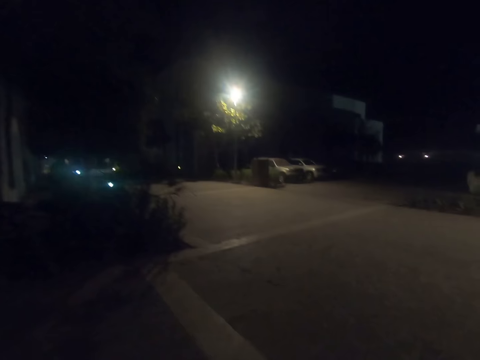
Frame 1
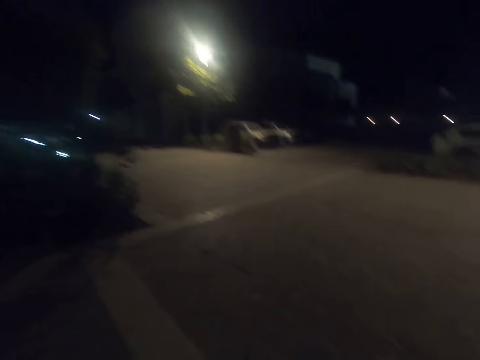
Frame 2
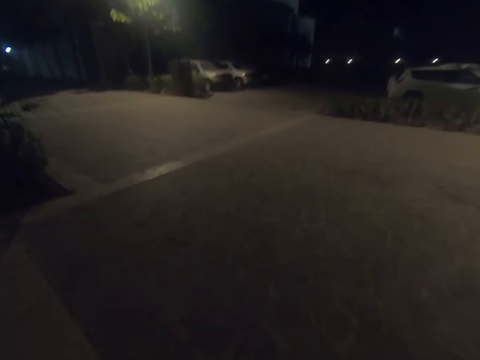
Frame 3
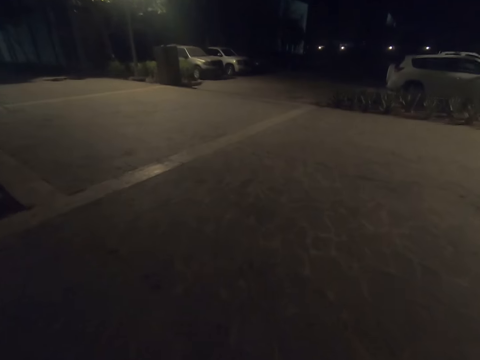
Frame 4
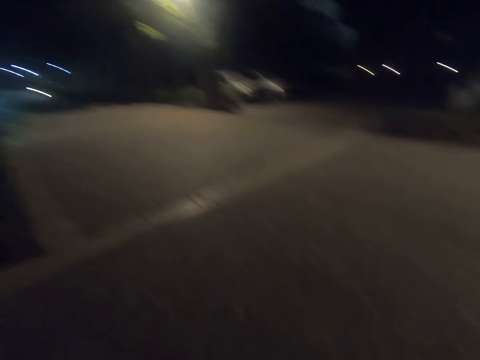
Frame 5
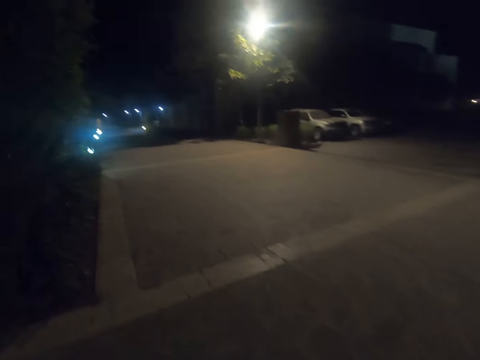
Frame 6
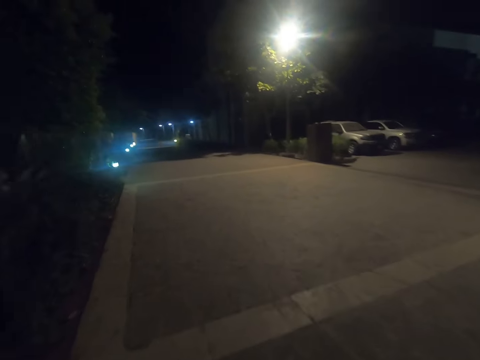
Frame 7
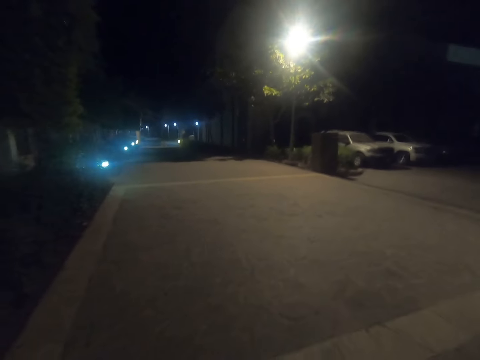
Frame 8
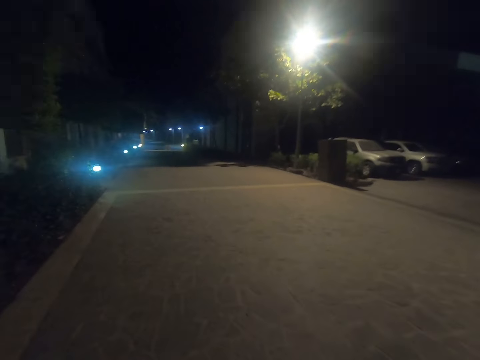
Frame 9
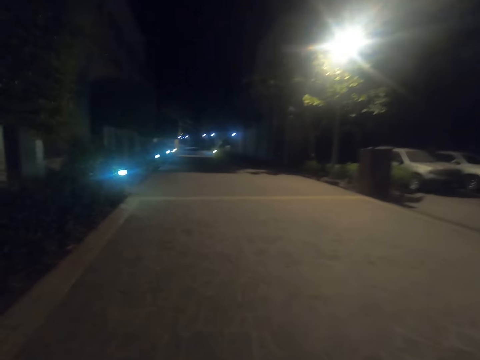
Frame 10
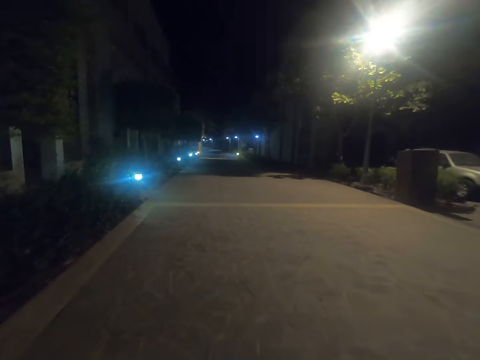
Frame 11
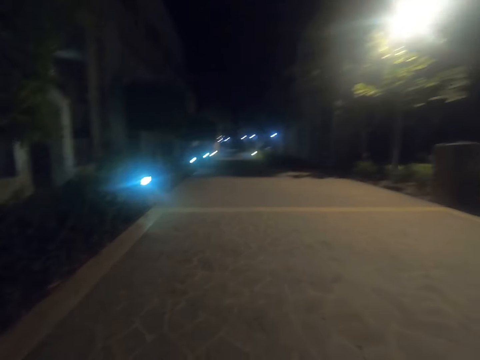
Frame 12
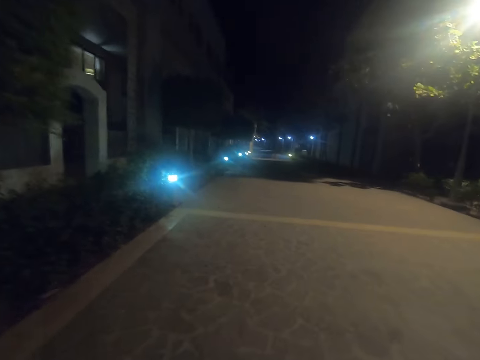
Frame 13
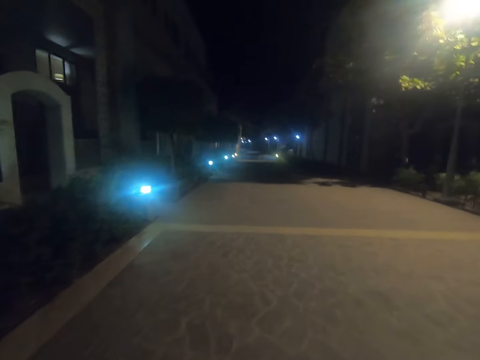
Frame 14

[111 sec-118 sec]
The camera wearer turns to the left.

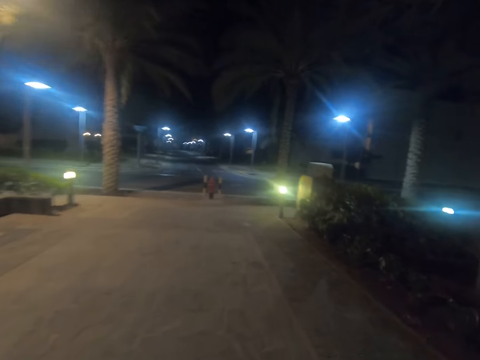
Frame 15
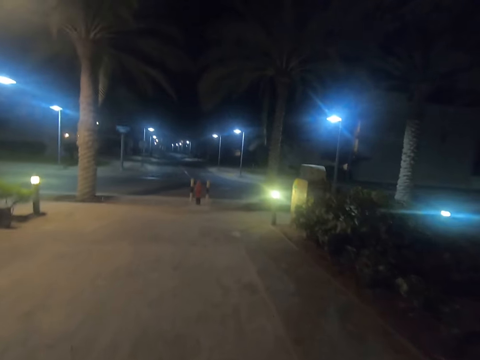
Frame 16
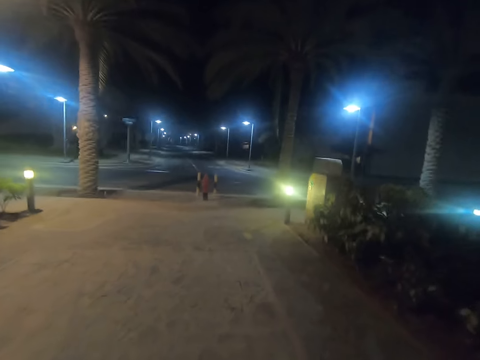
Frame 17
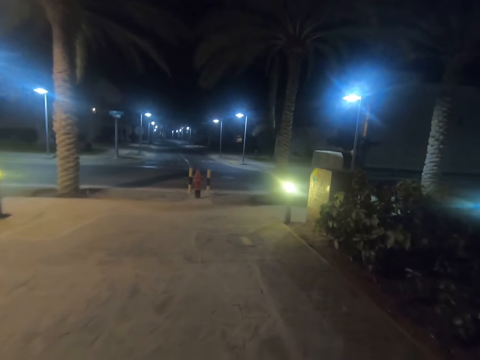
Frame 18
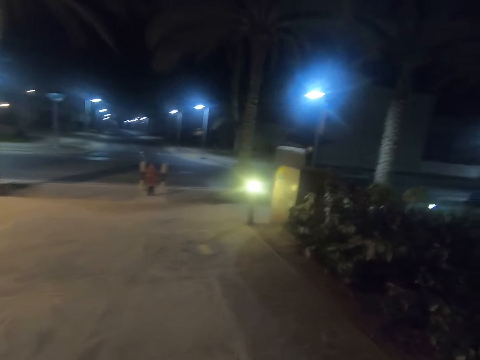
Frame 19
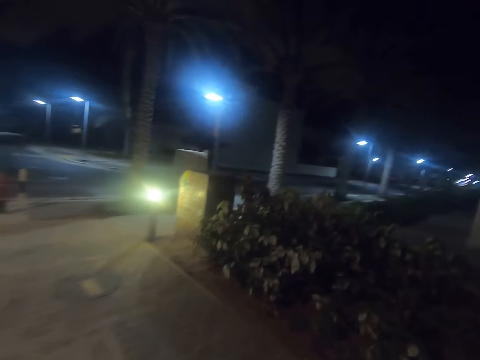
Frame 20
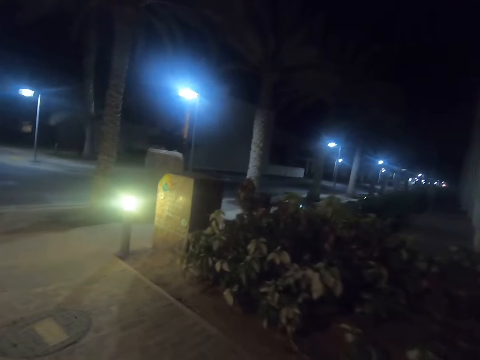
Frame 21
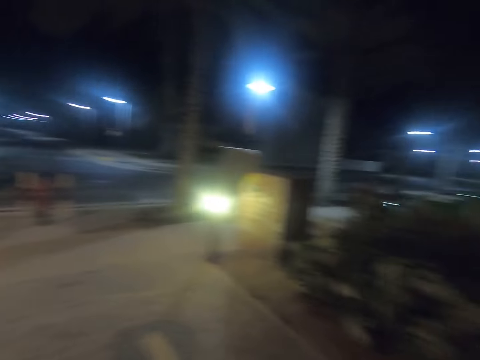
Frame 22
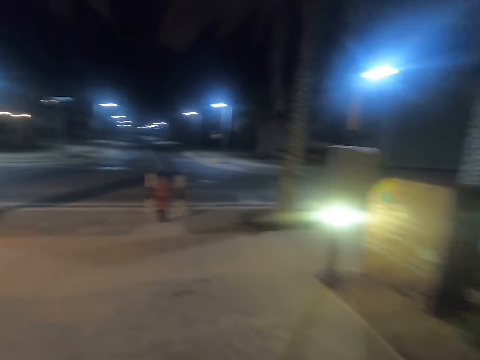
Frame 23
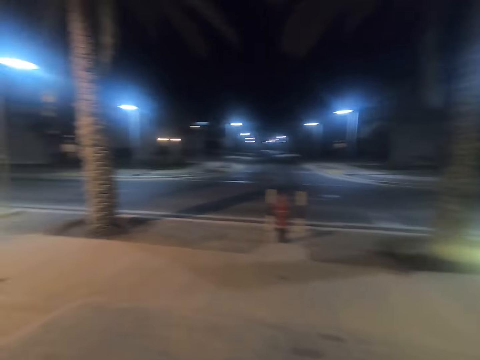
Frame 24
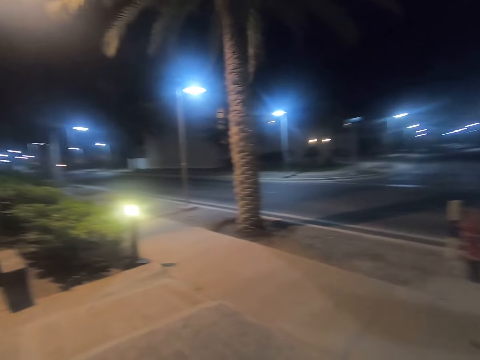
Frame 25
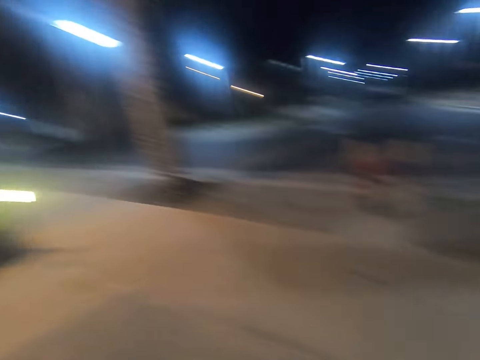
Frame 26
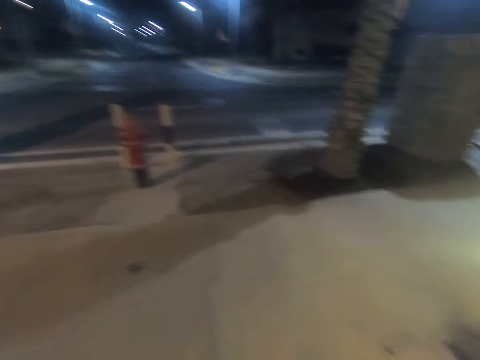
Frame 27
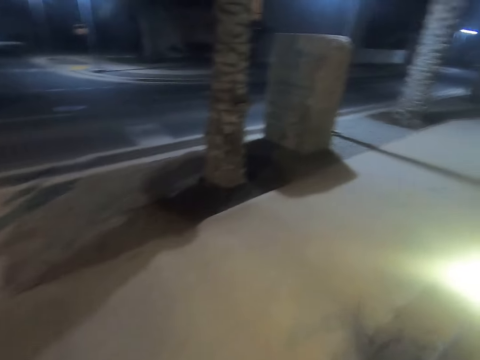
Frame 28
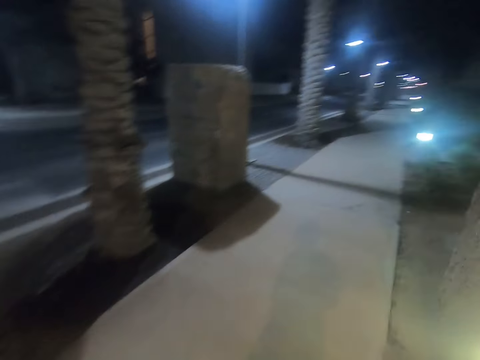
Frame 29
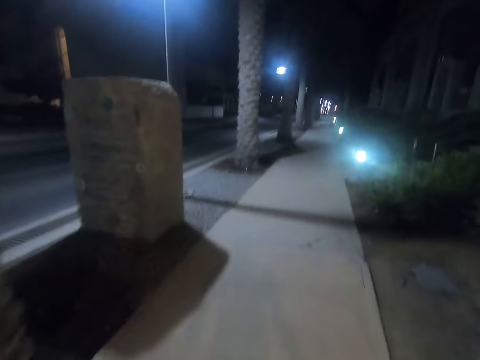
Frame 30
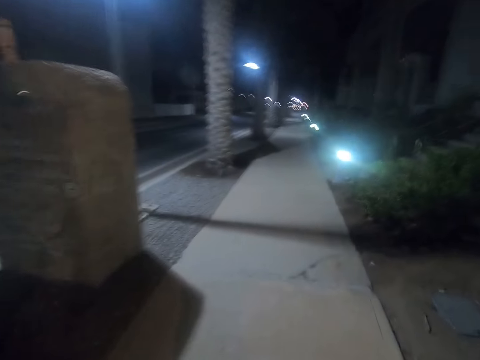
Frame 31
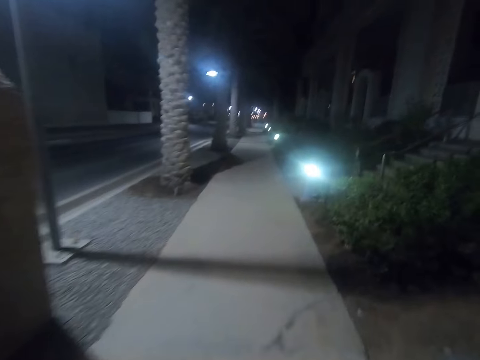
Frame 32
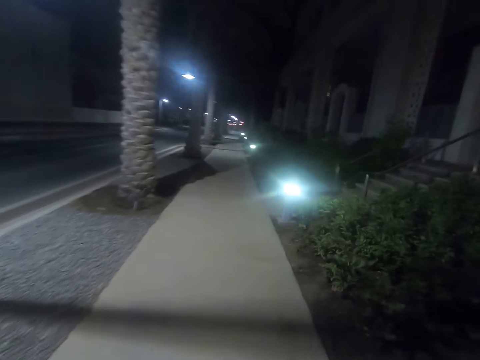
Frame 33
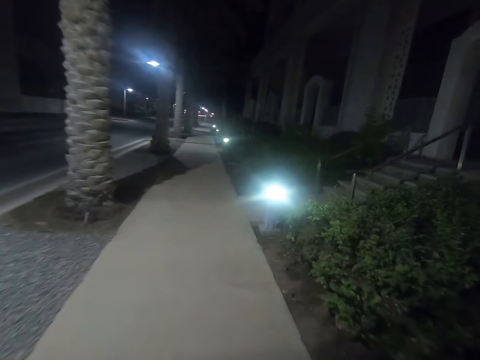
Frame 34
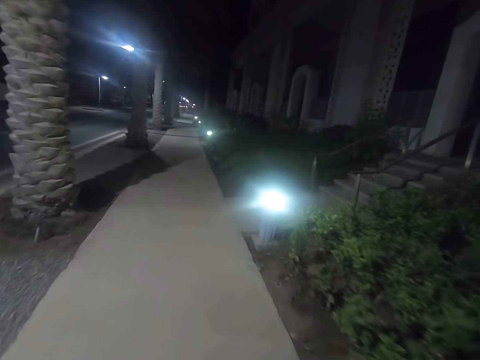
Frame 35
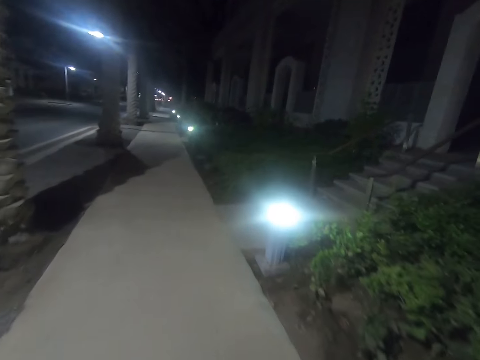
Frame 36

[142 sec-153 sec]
The camera wearer looks to the right. They look to the left. They turn to the right.

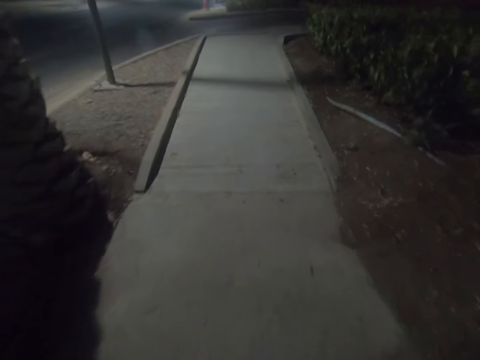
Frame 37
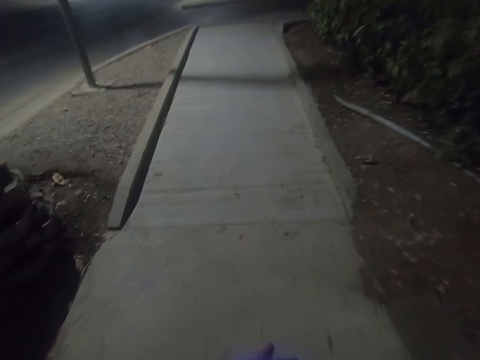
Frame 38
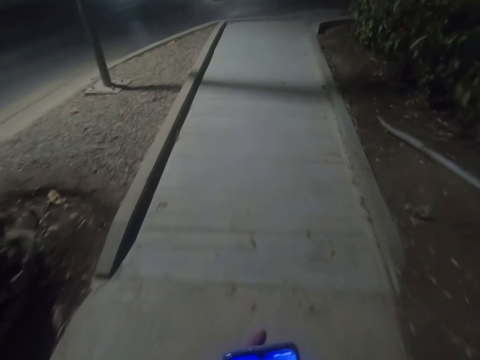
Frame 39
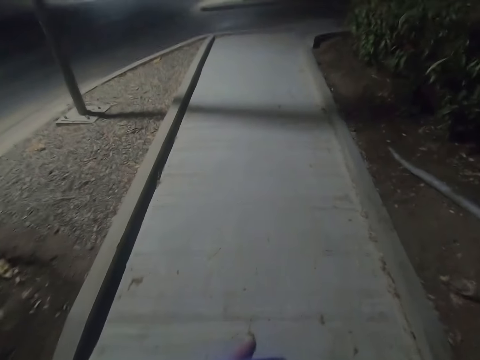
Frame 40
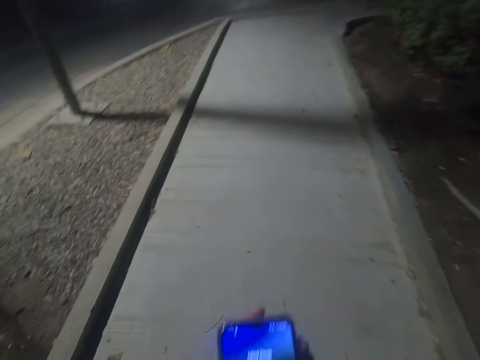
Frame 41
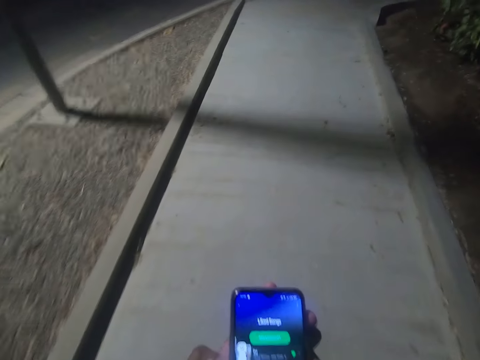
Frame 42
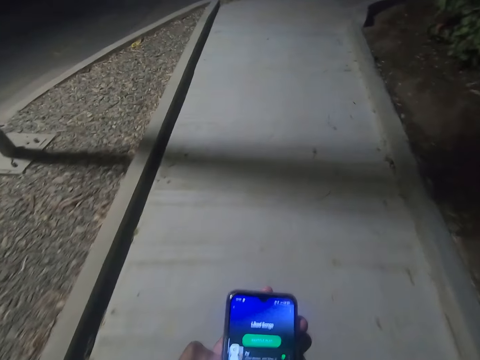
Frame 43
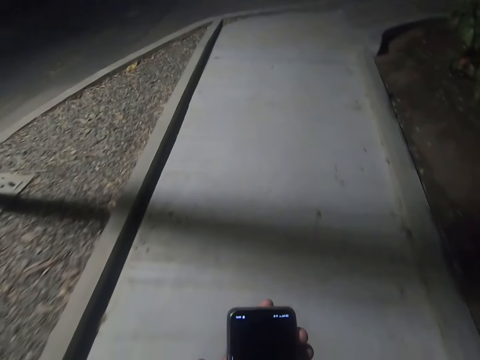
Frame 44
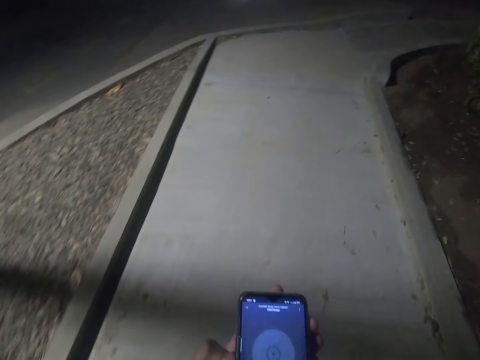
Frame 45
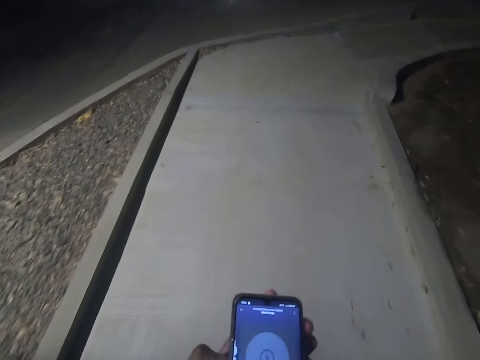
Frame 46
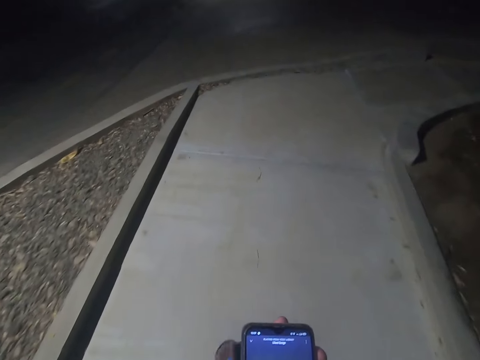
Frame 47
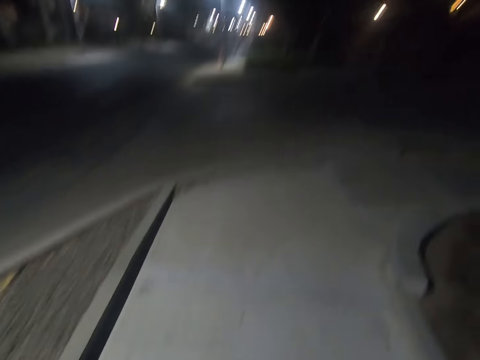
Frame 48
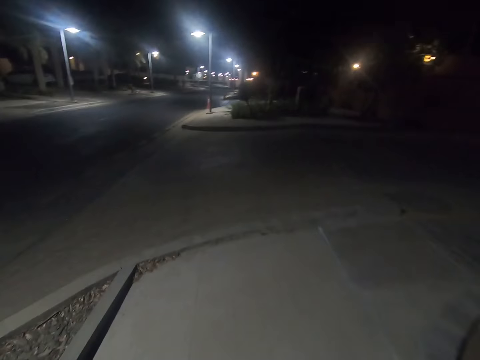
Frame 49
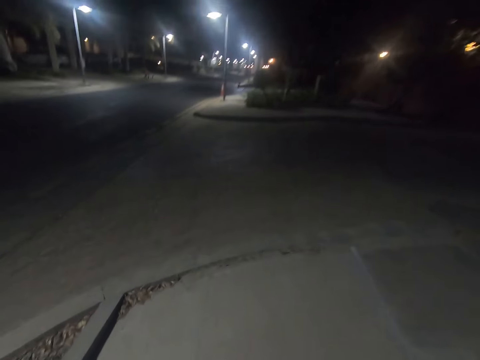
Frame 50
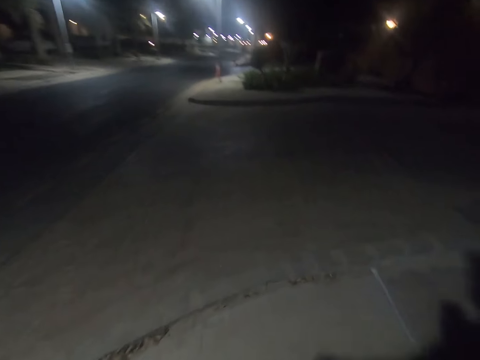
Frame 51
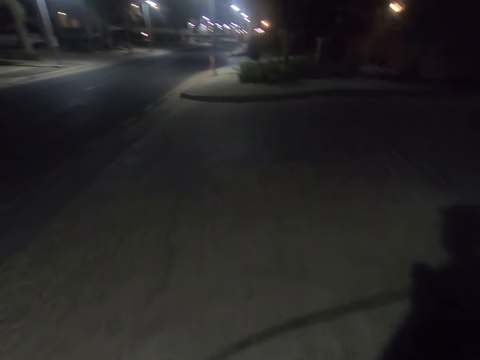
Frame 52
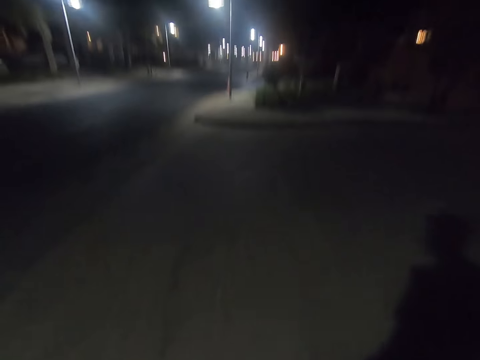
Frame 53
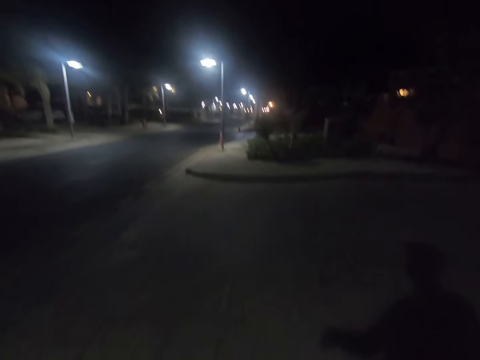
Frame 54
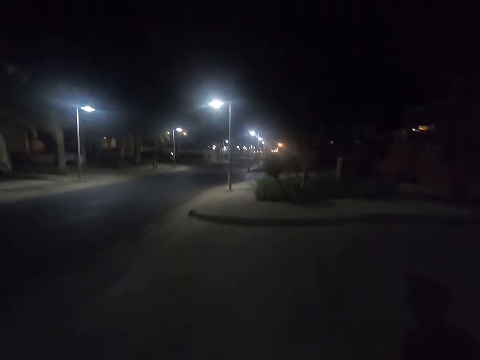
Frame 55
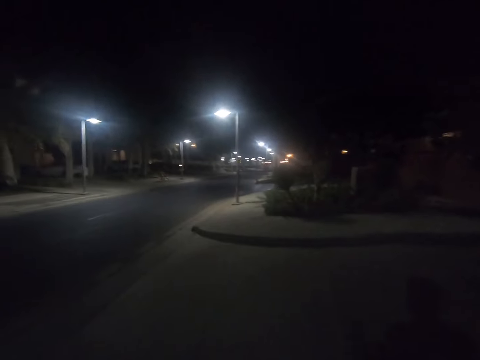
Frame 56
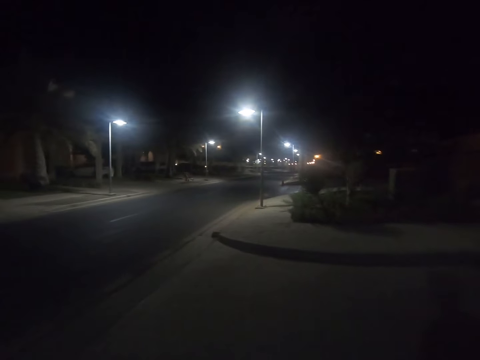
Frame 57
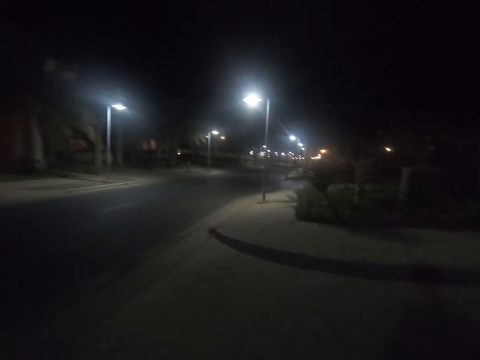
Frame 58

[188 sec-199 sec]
The camera wearer operates his phone with his left hand.
